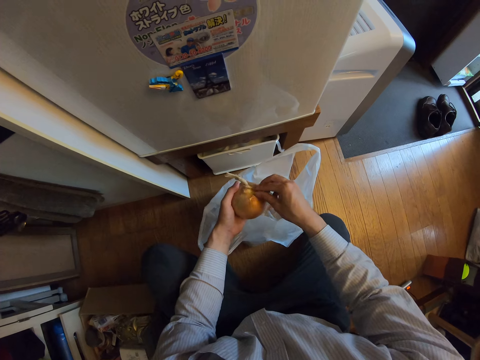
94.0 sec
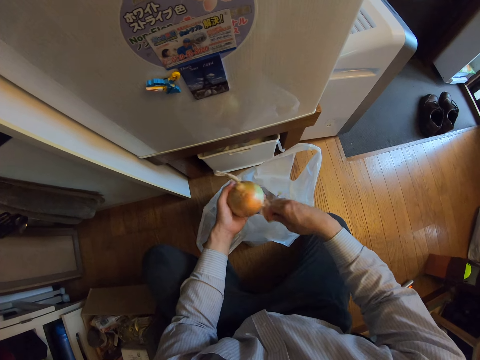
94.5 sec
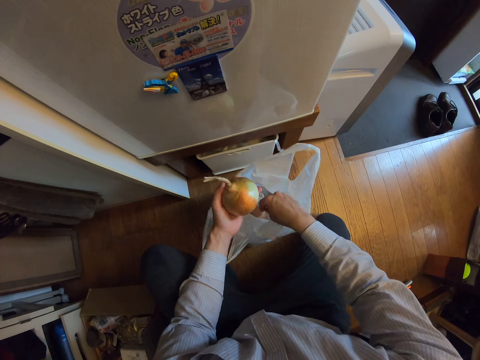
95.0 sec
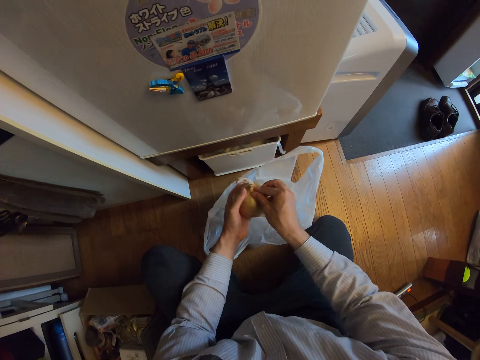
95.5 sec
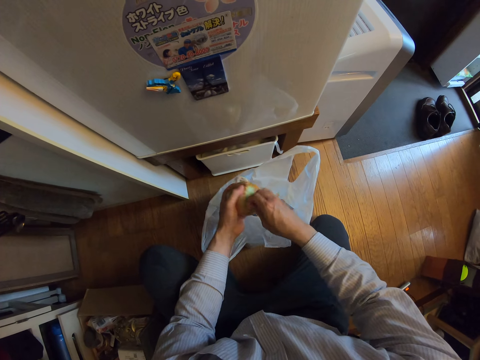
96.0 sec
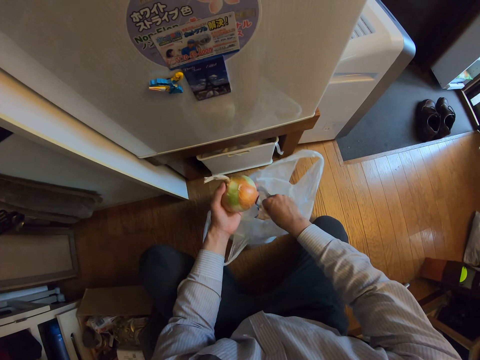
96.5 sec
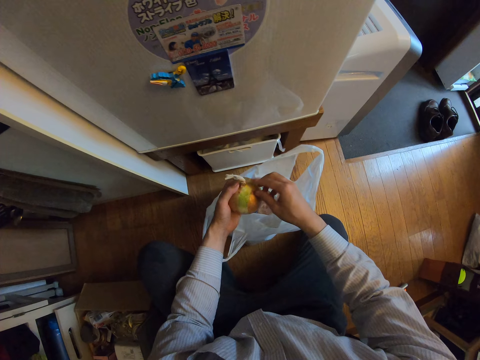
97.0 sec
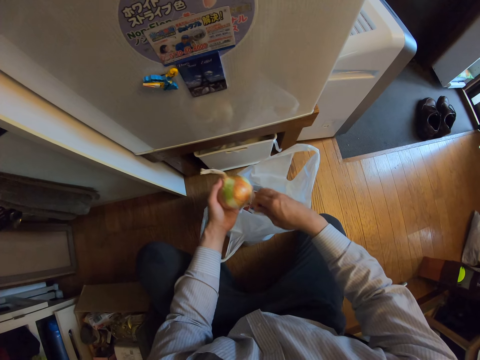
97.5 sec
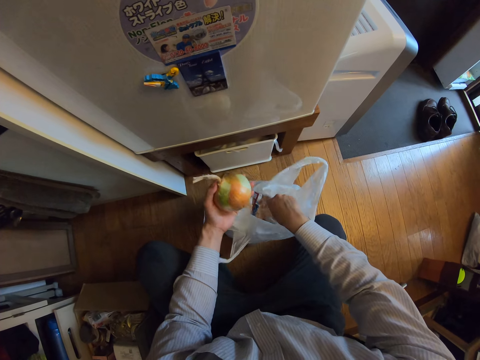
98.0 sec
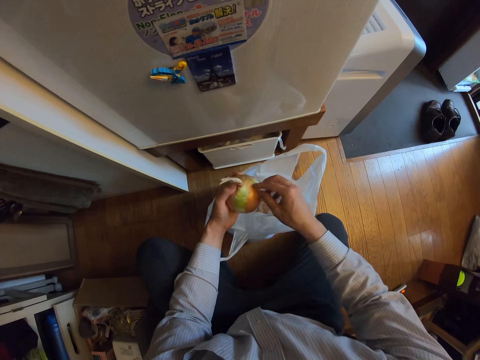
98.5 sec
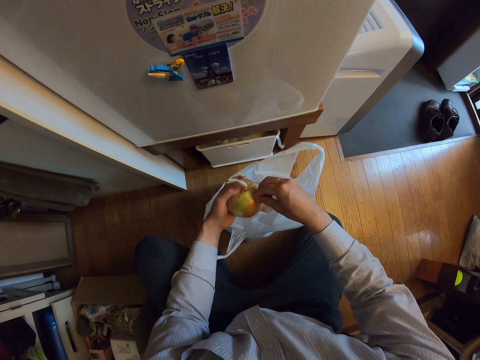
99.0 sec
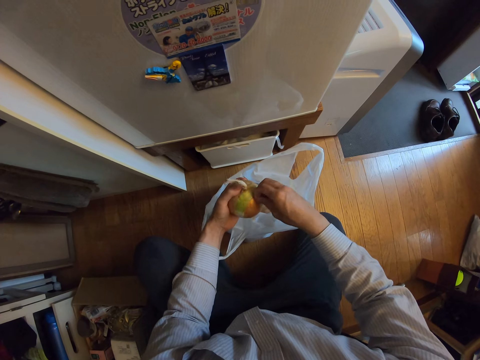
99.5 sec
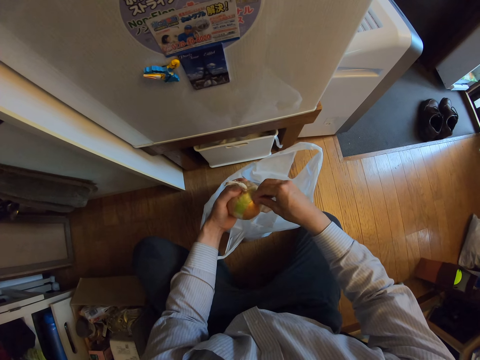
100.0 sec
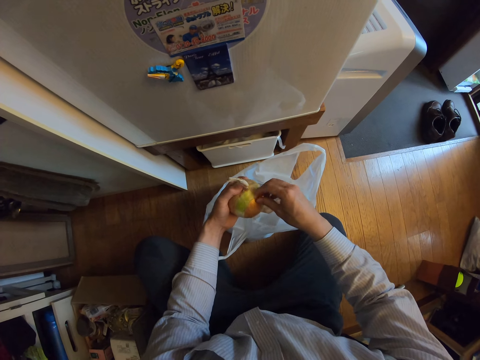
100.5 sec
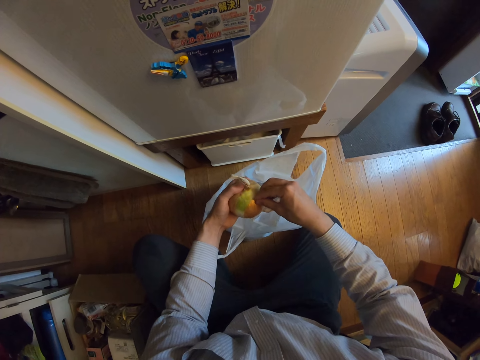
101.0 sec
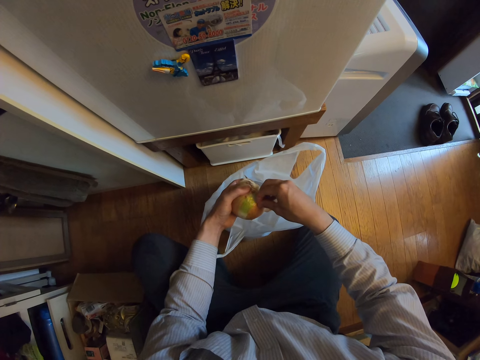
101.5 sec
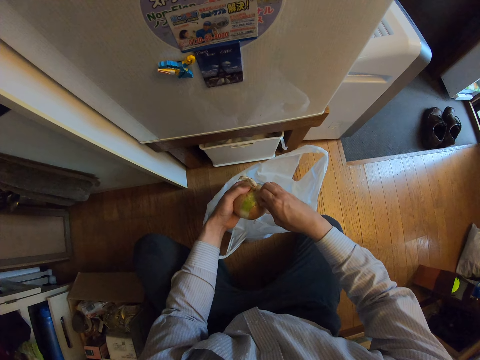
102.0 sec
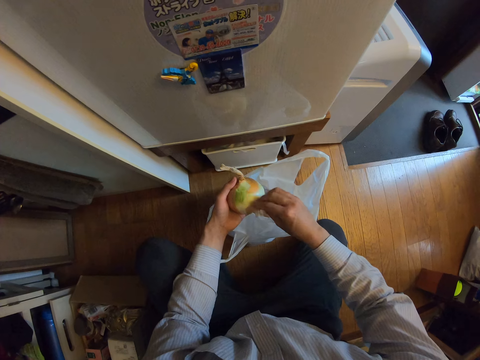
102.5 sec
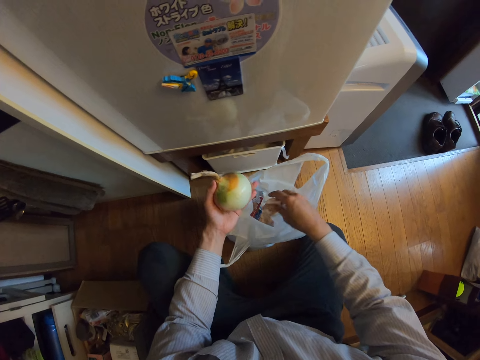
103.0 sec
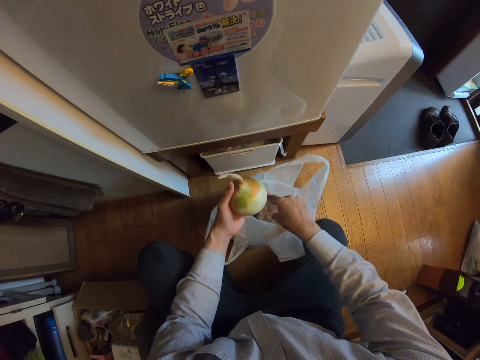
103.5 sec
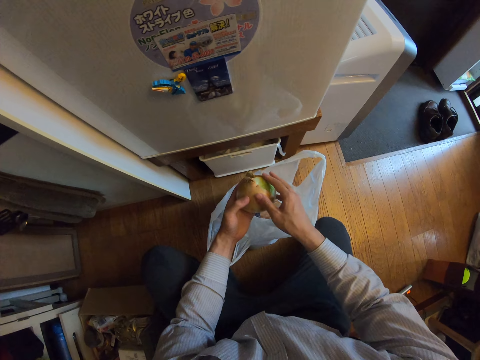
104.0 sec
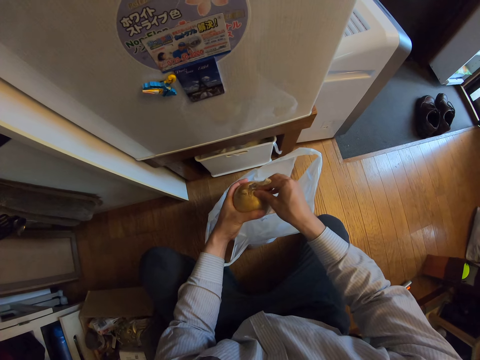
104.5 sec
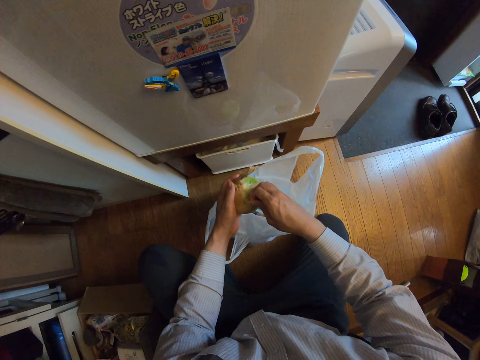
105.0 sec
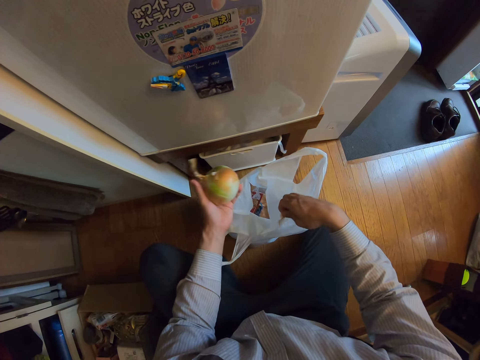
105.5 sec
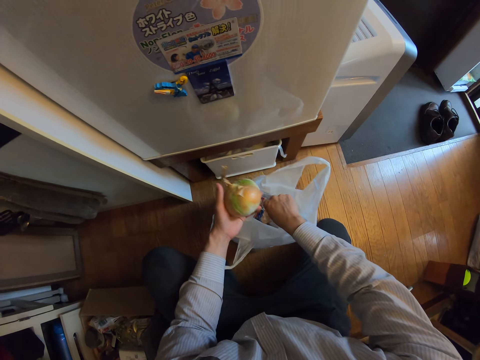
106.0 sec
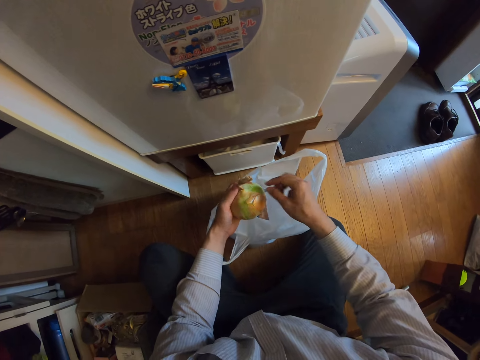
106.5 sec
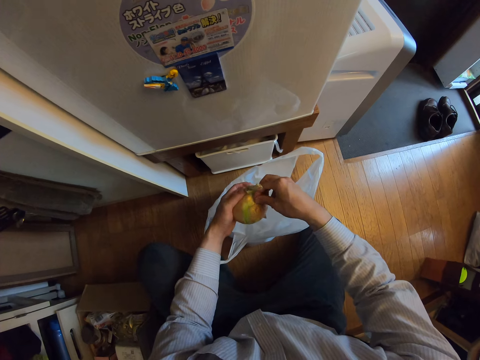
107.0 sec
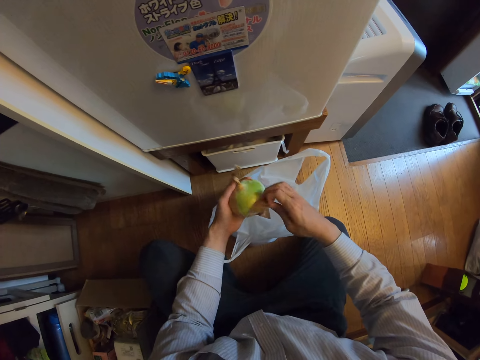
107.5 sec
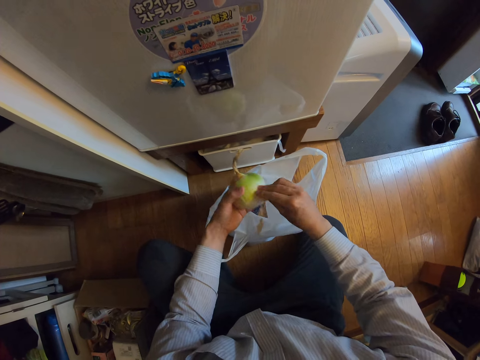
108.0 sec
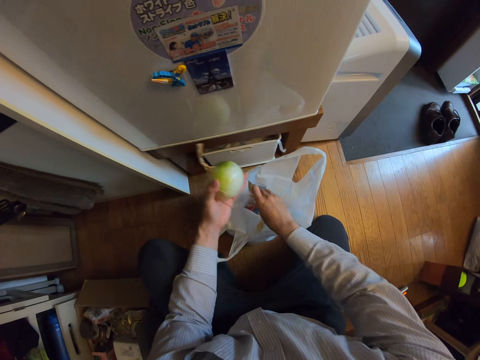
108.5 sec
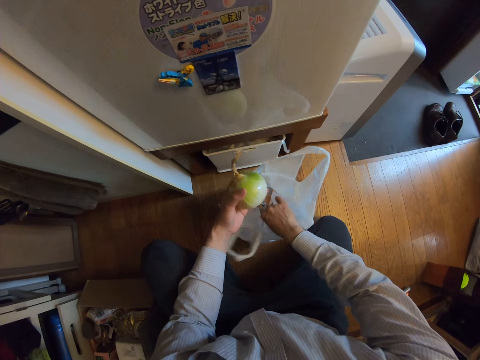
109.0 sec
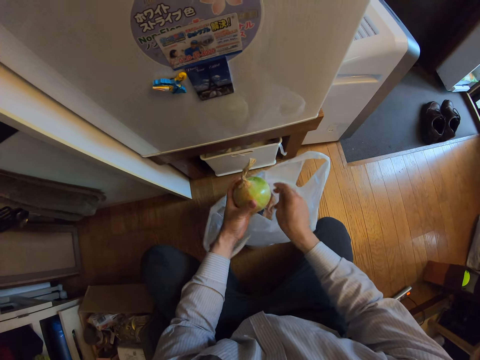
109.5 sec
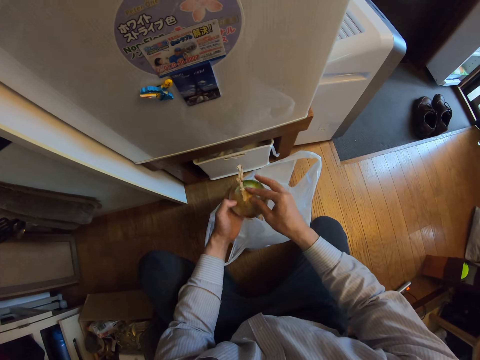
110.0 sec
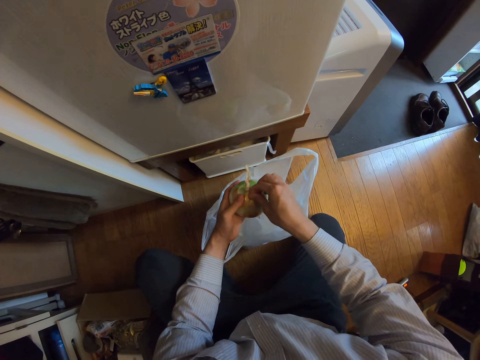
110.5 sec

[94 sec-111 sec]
The camera wearer peels the onion and puts the onion peel in the nylon. They peel the onion and put the onion peel in the nylon. They peel the onion and put the onion peel in the nylon. They peel the onion and put the onion peel in the nylon. They peel the onion and put the onion peel in the nylon. They peel the onion and put the onion peel in the nylon.

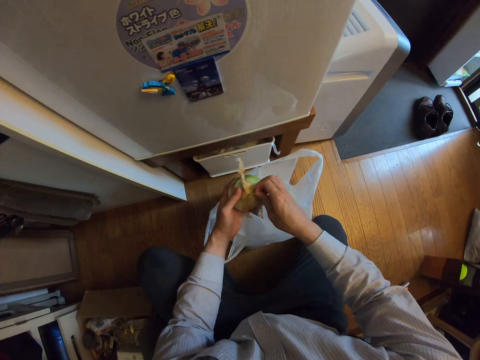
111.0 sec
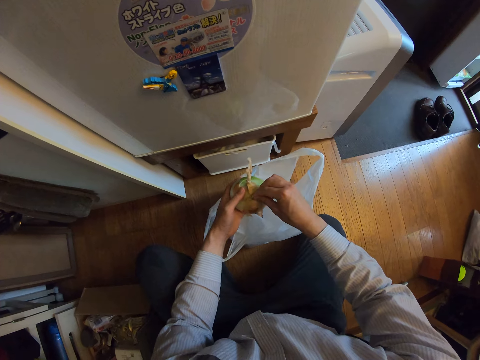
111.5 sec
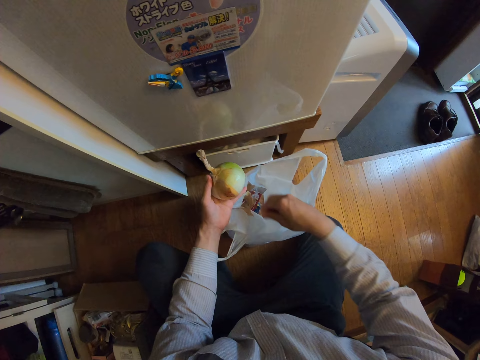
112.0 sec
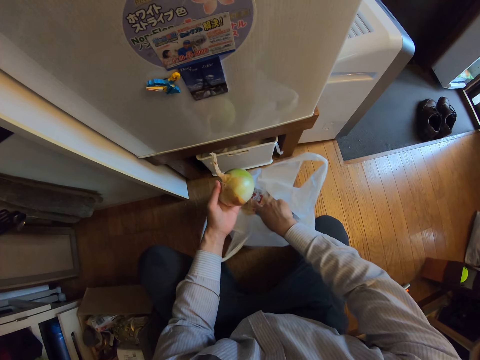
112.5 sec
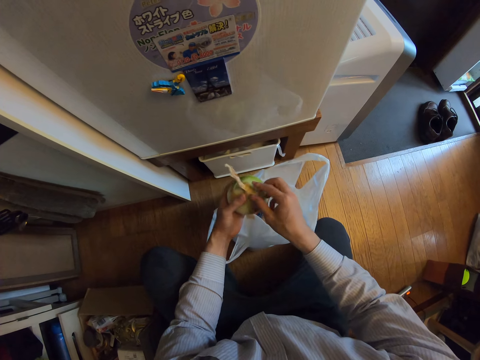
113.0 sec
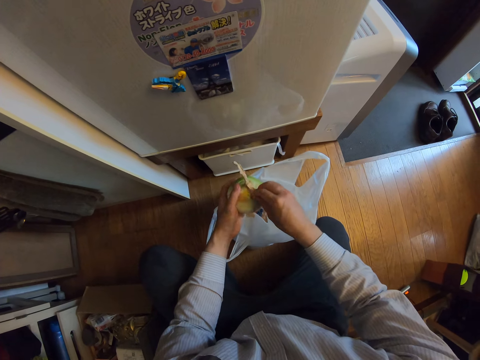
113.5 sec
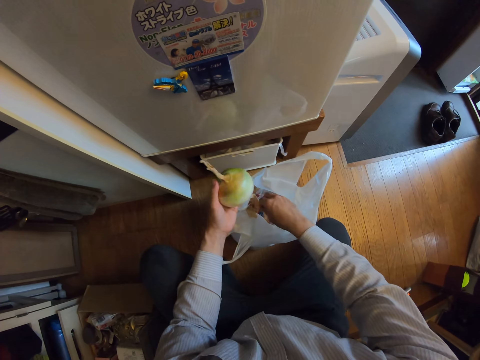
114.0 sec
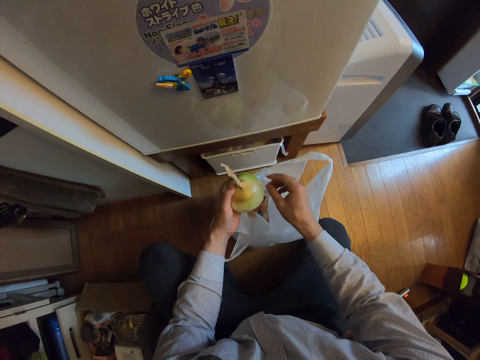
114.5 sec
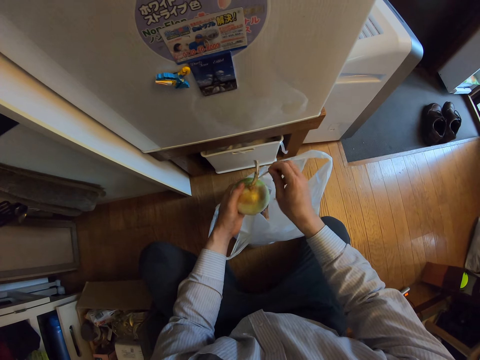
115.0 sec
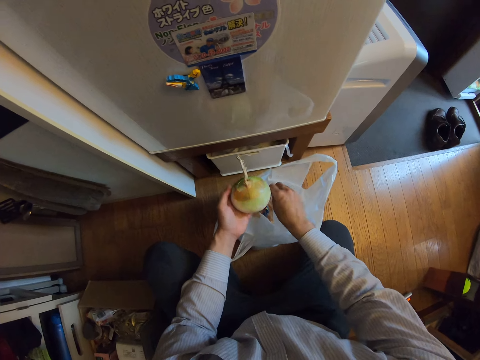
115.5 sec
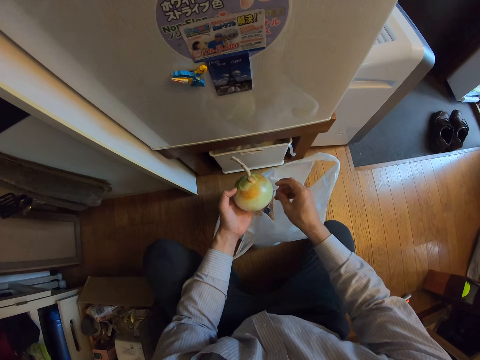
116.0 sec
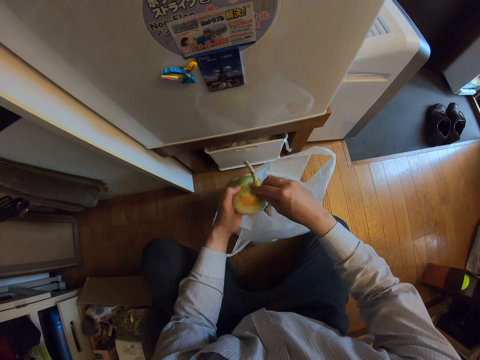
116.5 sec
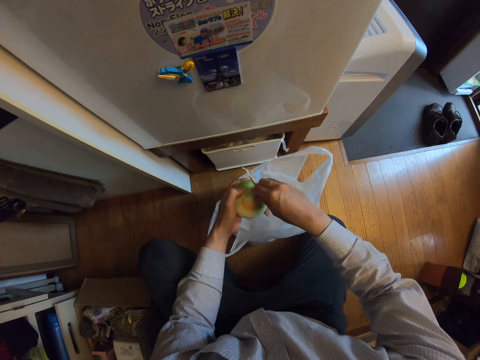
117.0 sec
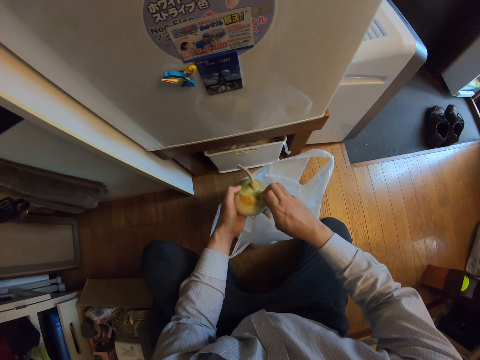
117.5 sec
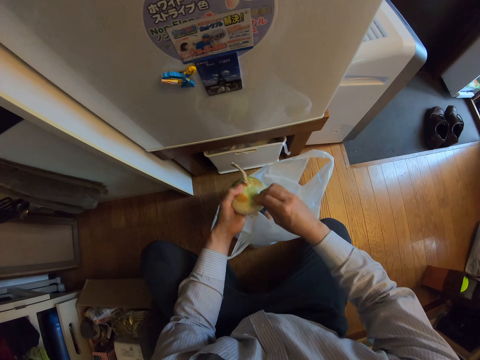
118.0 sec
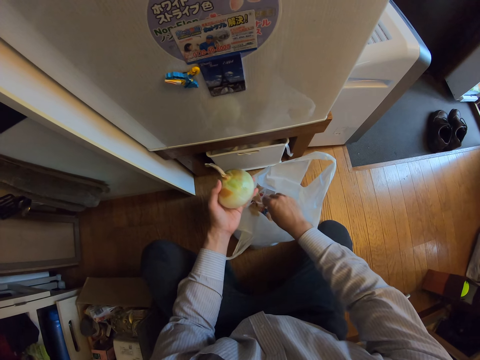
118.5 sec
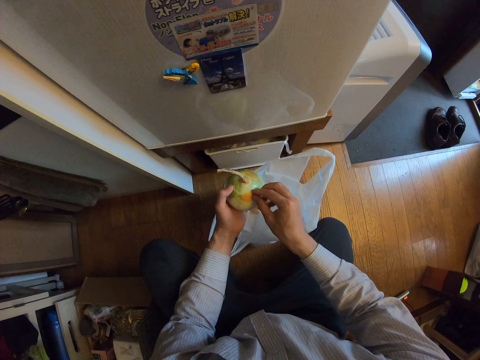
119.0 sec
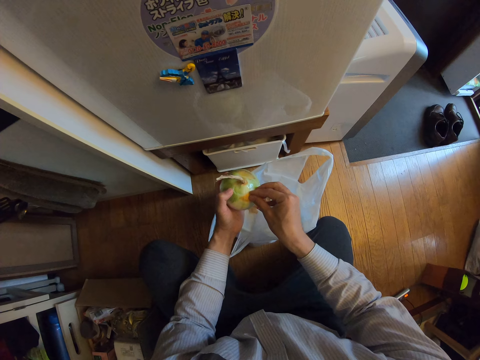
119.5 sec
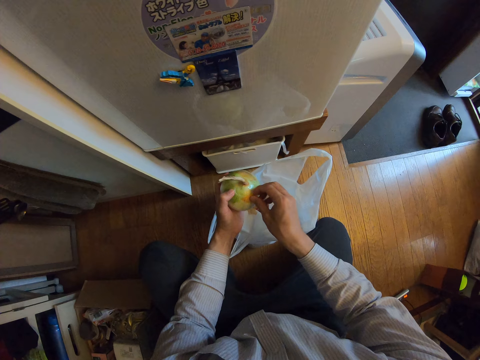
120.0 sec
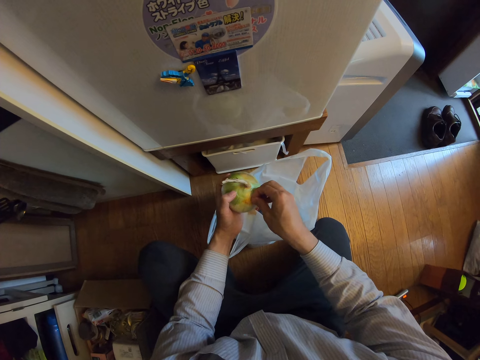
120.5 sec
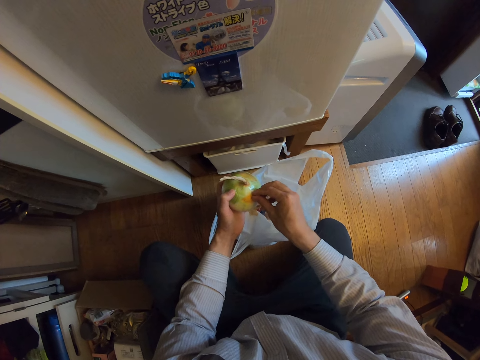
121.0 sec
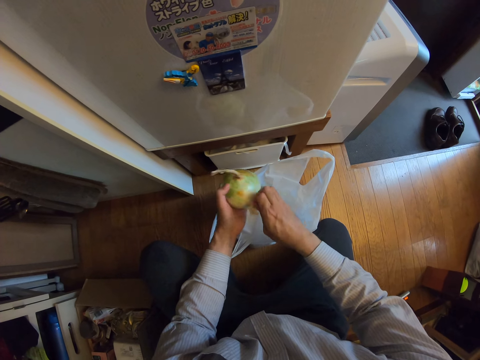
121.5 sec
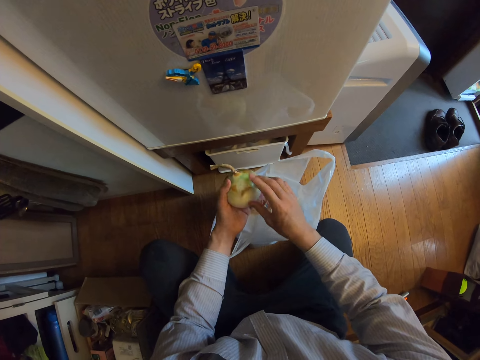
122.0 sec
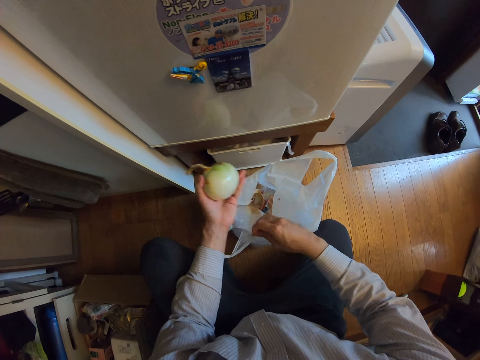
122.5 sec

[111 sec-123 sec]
The camera wearer peels the onion and puts the onion peel in the nylon. They peel the onion and put the onion peel in the nylon. They peel the onion and put the onion peel in the nylon. They peel the onion and put the onion peel in the nylon. They peel the onion.
